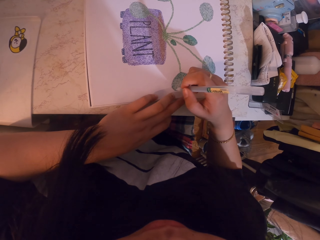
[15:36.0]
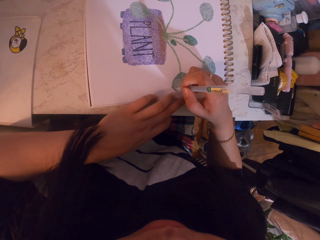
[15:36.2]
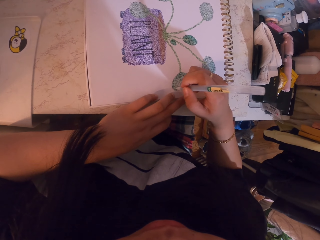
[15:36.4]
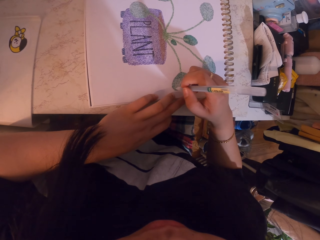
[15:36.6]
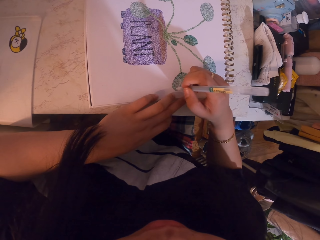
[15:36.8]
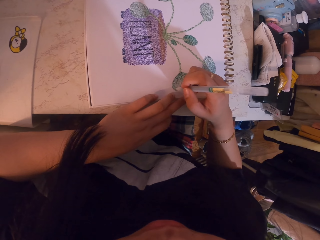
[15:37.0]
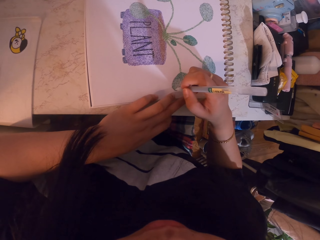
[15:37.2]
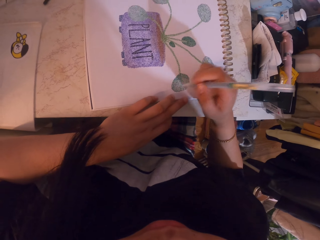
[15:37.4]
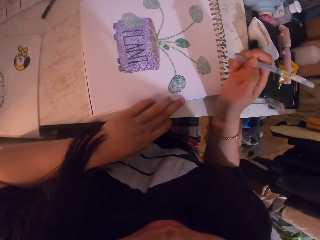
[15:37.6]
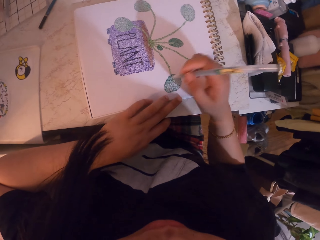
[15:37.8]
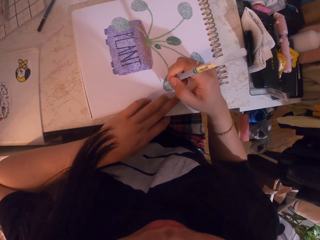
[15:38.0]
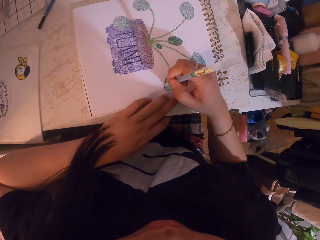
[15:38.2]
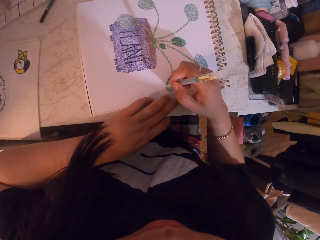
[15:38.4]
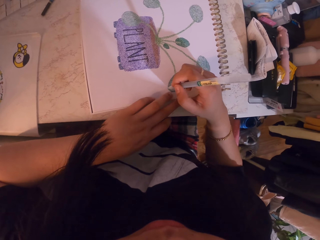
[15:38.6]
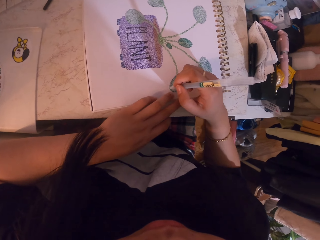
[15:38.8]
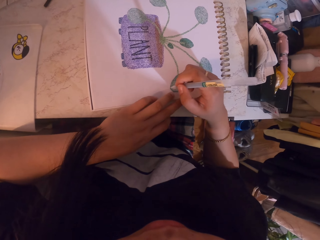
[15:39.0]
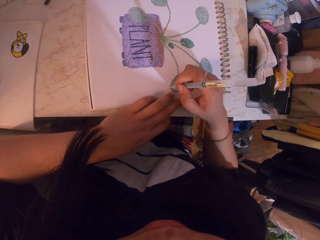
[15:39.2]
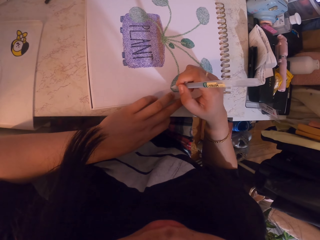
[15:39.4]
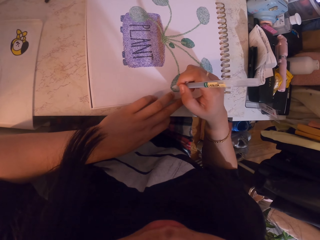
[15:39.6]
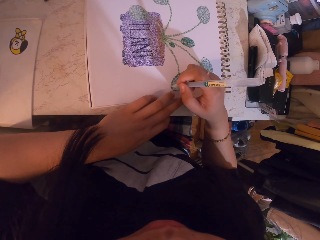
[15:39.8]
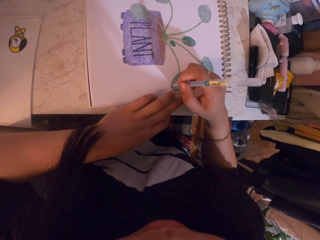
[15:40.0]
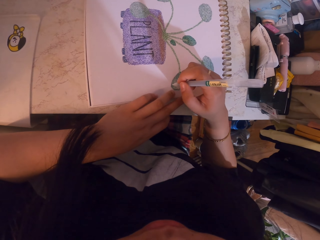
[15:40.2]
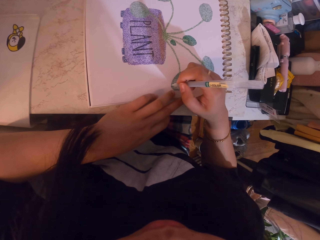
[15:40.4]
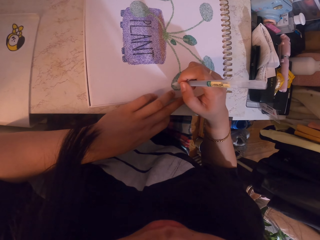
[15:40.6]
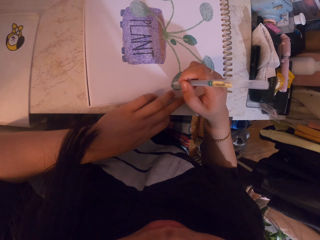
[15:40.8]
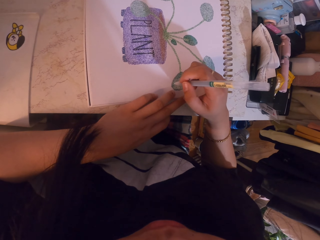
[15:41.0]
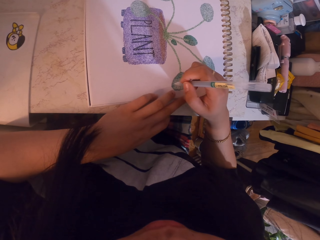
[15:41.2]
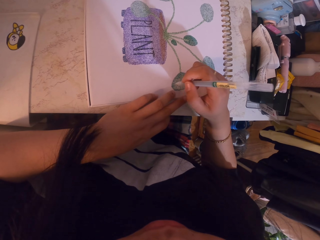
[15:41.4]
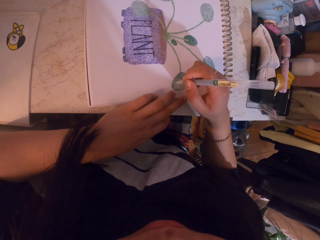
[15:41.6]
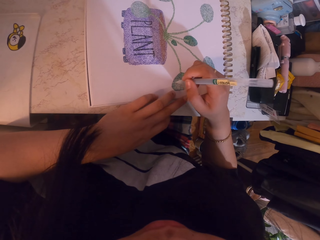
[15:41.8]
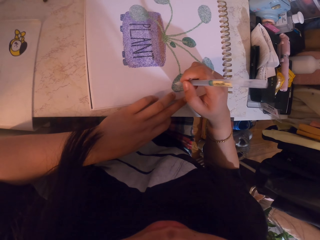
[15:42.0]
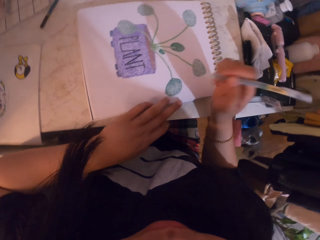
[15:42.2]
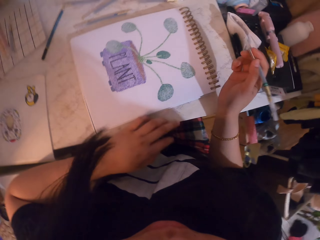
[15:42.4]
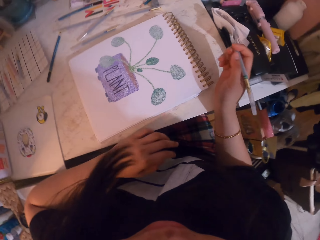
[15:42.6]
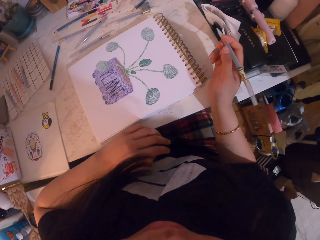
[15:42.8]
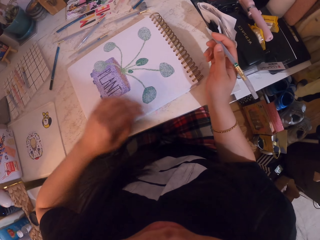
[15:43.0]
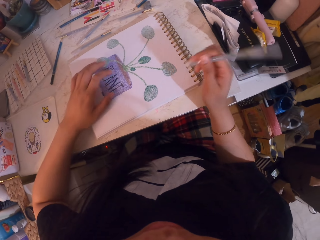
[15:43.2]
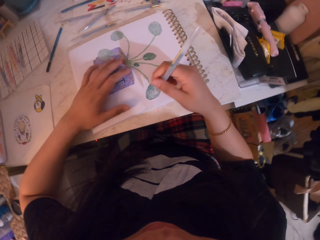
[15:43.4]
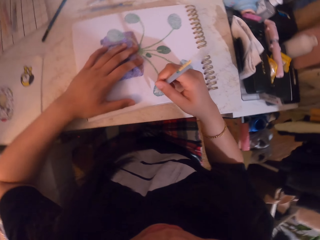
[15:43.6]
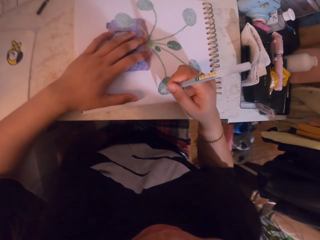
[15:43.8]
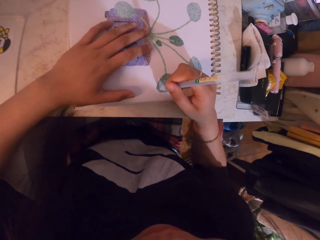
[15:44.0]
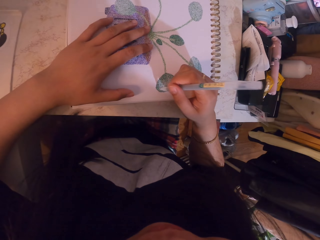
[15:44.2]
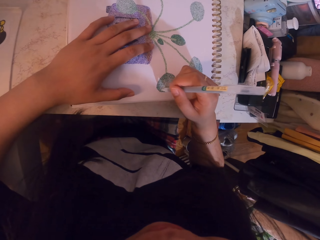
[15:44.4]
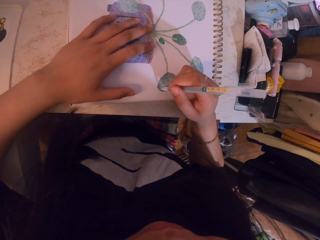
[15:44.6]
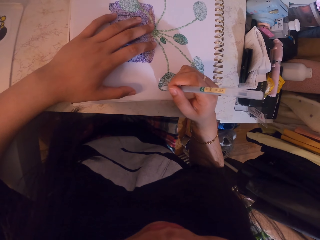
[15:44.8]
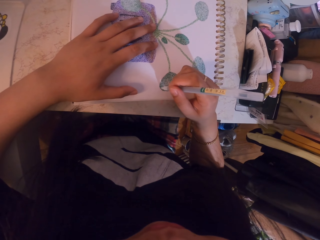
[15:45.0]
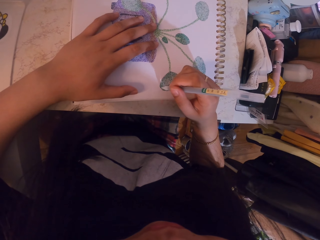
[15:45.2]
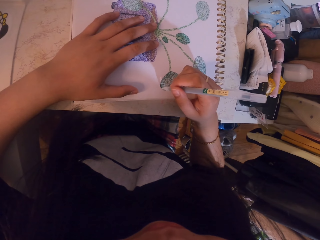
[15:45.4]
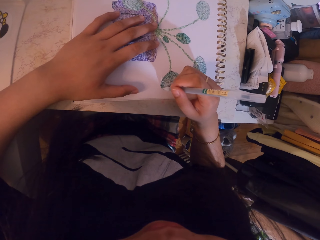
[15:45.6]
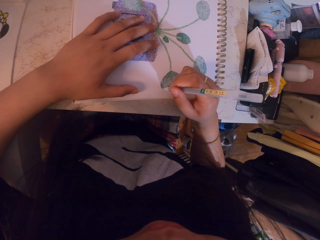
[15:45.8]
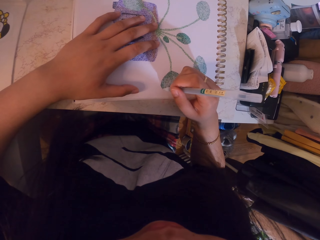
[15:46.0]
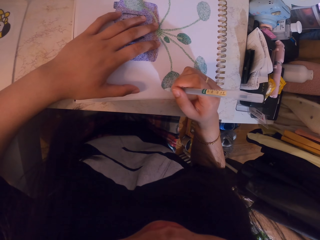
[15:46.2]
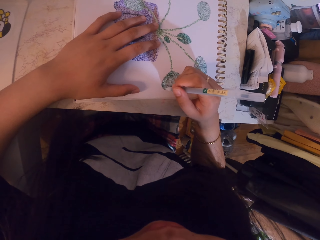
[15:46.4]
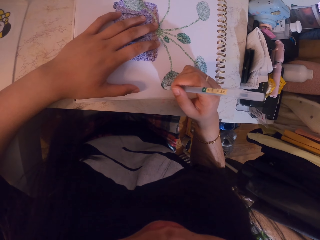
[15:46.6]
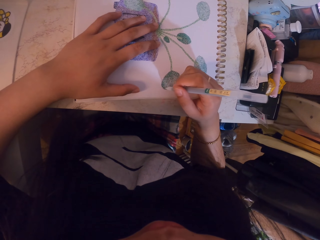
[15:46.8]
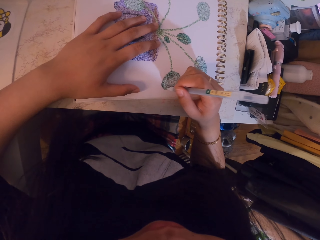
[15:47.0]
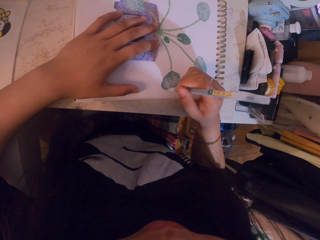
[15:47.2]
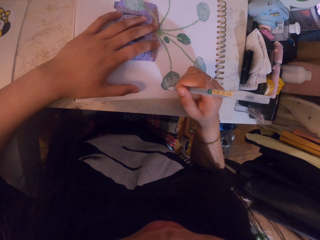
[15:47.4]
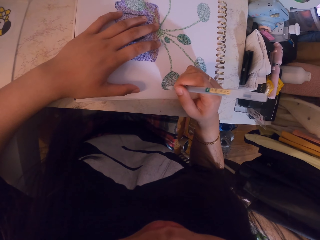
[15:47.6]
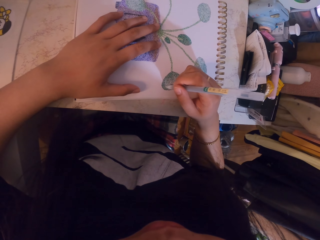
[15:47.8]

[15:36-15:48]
The camera wearer looks at the book. They make dots on the book with a pen. They look at the book. They make dots on the book with the pen.

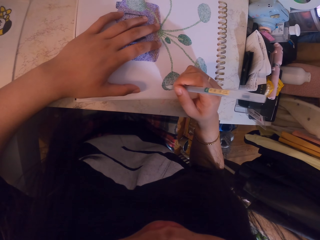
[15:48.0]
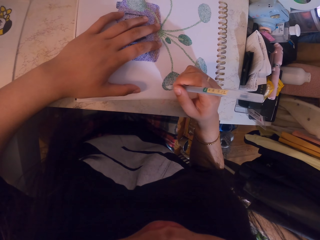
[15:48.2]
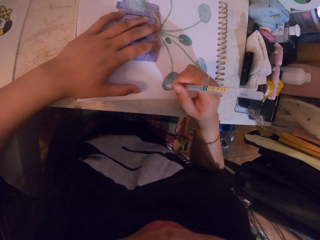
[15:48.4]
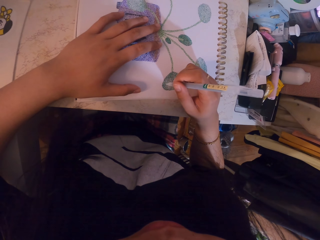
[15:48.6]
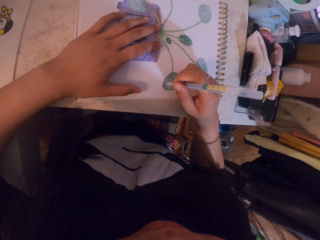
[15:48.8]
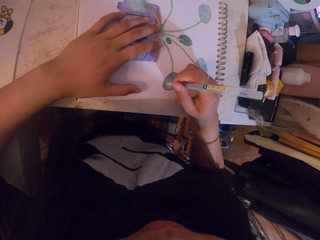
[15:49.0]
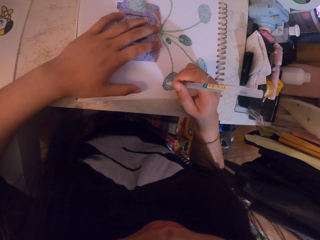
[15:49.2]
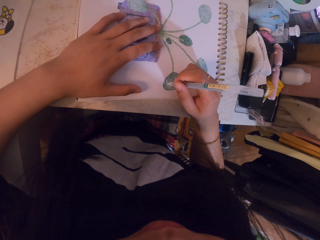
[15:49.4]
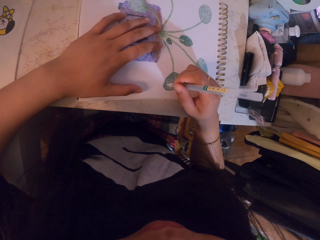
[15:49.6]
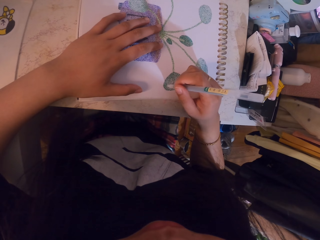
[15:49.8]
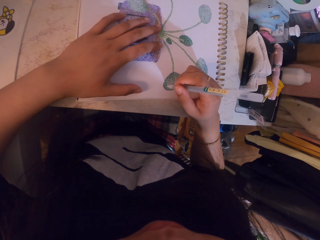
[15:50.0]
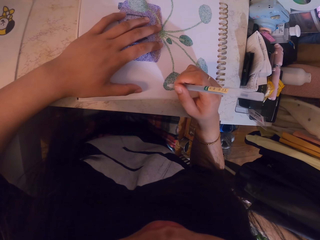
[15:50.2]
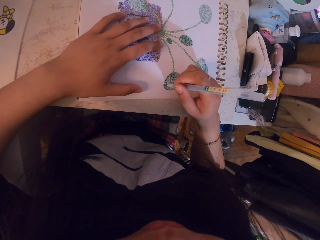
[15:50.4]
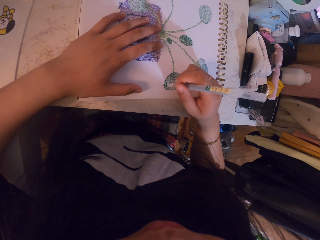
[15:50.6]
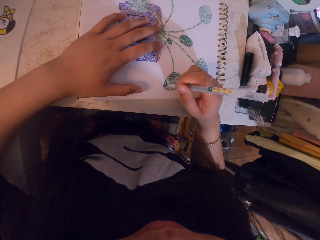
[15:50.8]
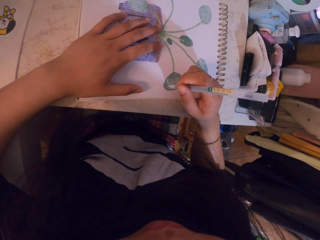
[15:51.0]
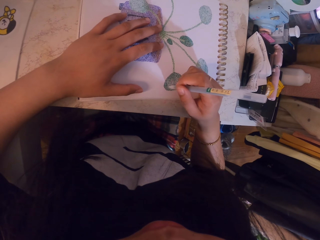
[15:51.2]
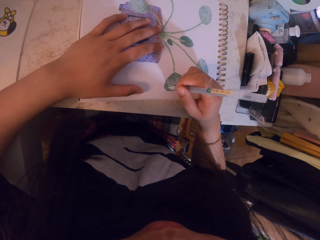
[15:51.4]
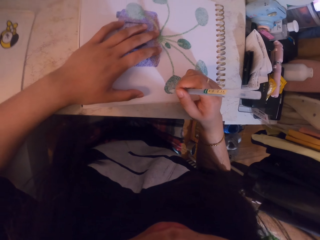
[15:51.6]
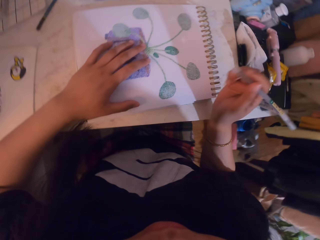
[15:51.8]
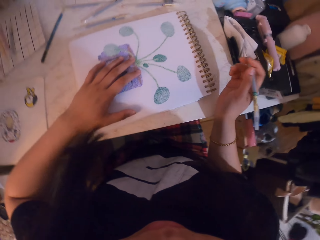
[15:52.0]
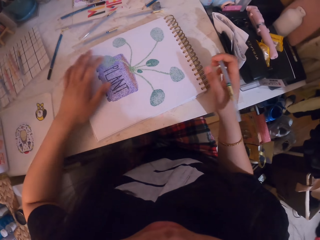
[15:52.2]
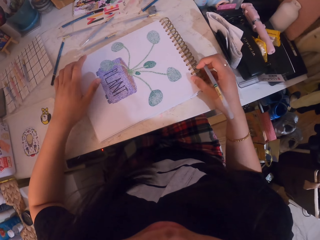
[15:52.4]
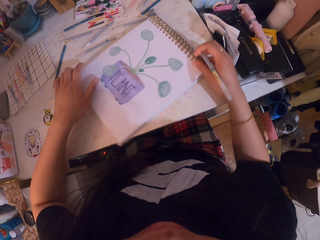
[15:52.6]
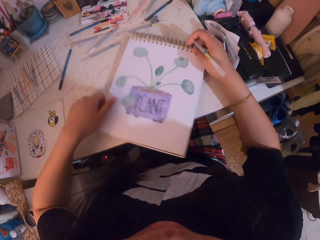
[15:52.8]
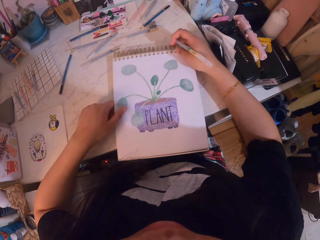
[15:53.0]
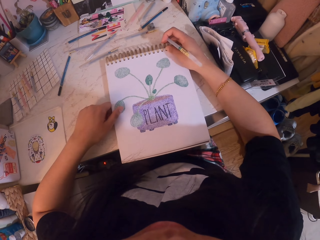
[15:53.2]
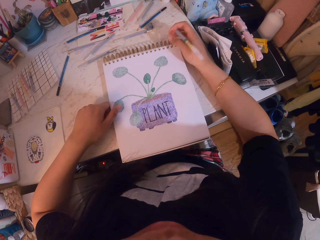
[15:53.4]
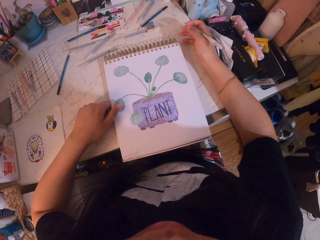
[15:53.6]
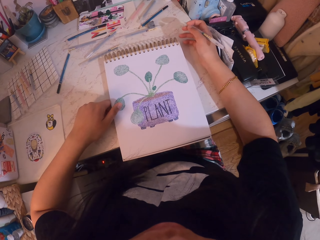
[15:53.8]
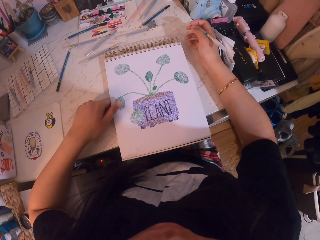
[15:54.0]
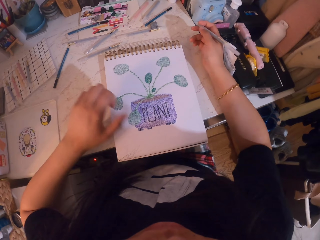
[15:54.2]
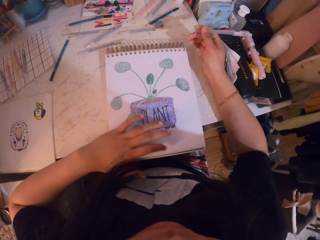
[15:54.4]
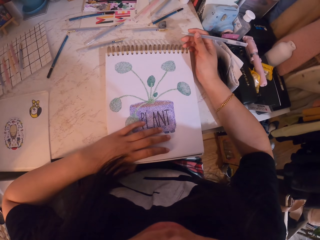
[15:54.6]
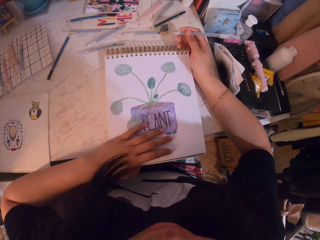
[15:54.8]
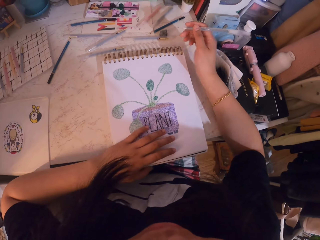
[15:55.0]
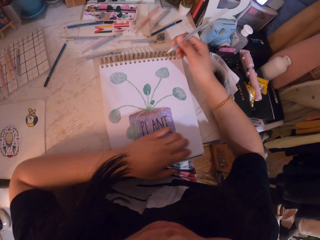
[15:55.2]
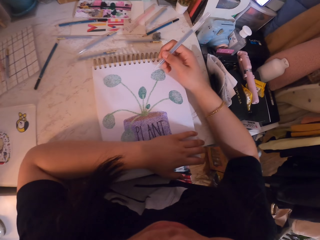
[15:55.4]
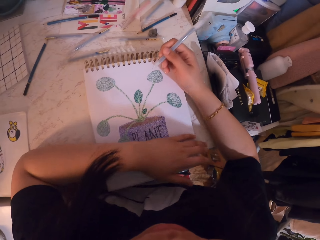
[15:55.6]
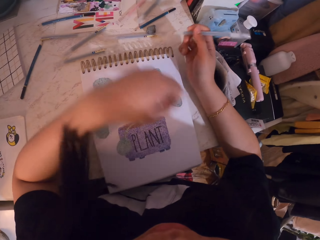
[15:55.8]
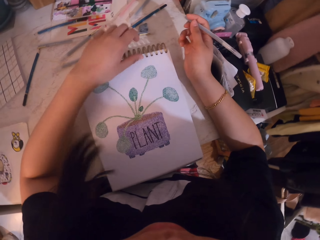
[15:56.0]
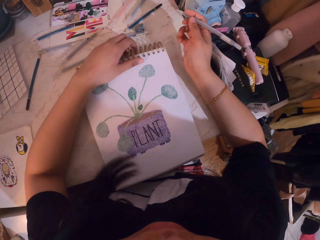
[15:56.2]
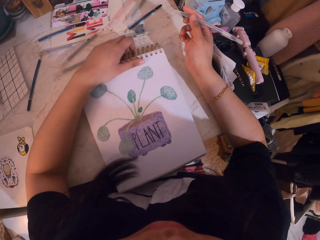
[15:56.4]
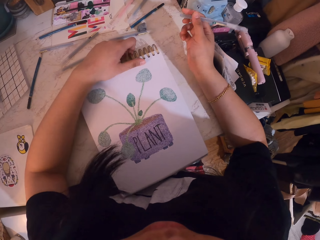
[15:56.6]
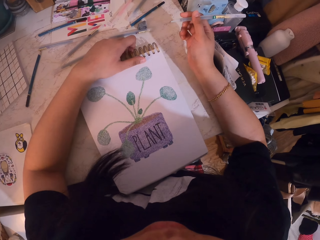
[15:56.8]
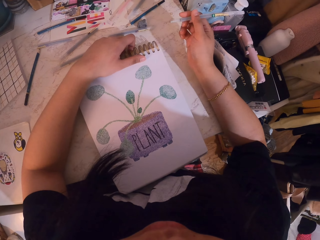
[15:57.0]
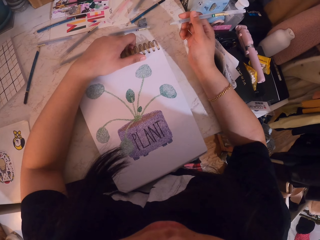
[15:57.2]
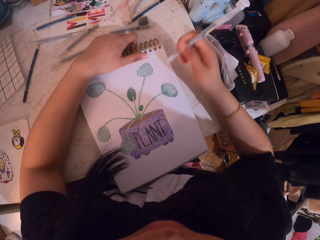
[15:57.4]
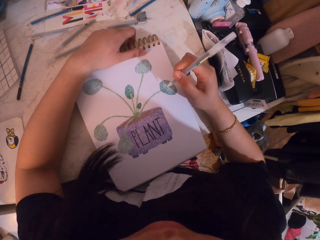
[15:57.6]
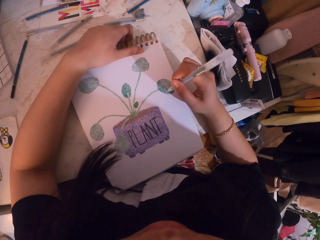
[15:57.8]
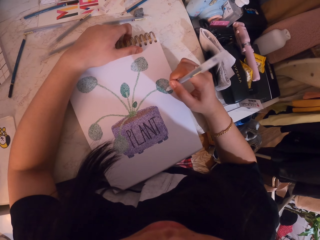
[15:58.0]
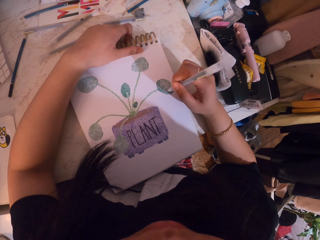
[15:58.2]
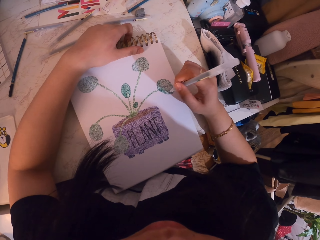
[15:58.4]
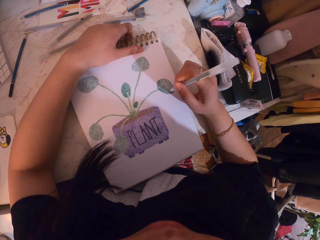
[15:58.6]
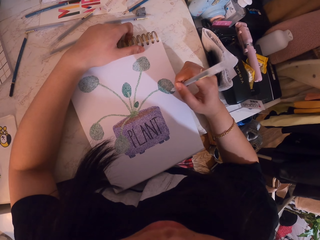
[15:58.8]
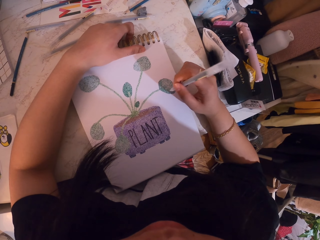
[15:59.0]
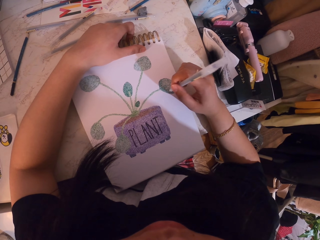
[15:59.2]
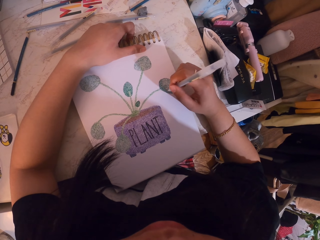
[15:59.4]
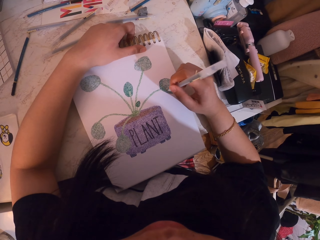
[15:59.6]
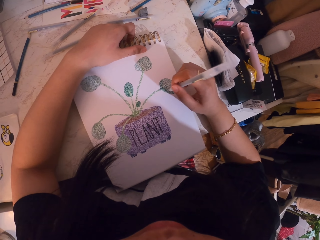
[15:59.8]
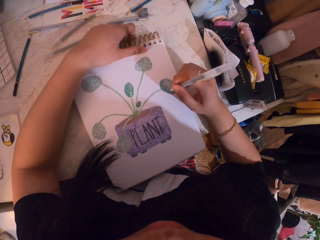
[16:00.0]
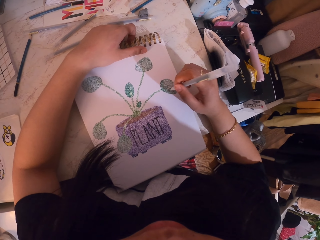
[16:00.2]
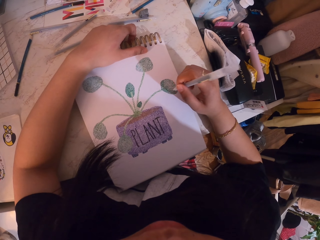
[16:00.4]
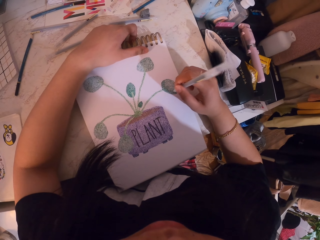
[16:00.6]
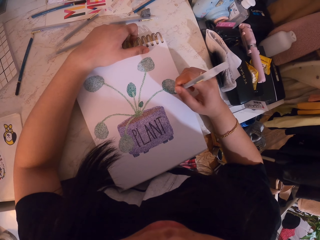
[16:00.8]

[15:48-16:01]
The camera wearer looks at the book. They turn the book around on the table. They look at the book. They move the book on the table, move hands around the book, and move the book on the table. They move a hand. They make dots on the book with a pen. They paint the sketch with the pen.
